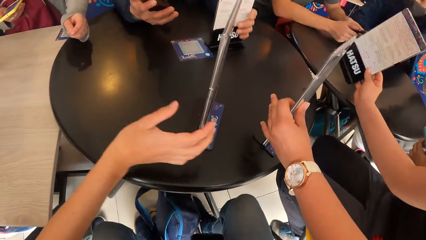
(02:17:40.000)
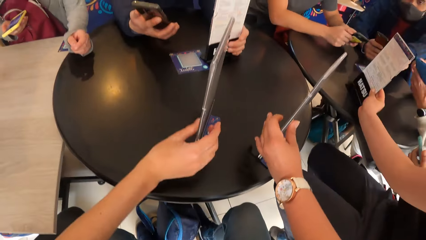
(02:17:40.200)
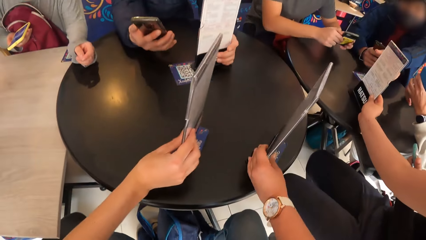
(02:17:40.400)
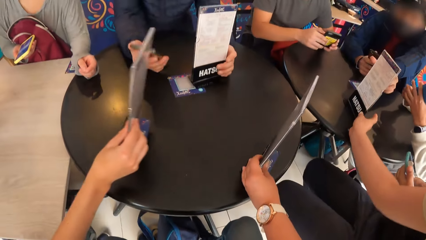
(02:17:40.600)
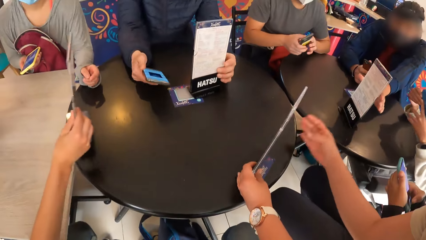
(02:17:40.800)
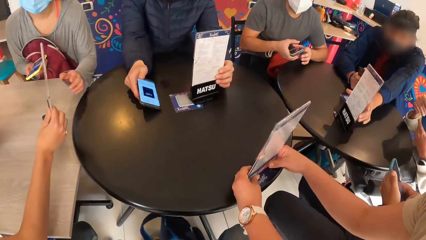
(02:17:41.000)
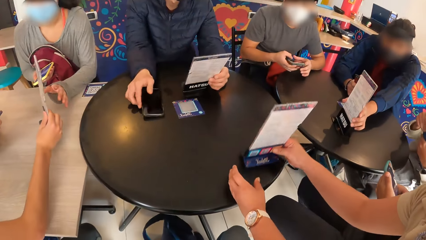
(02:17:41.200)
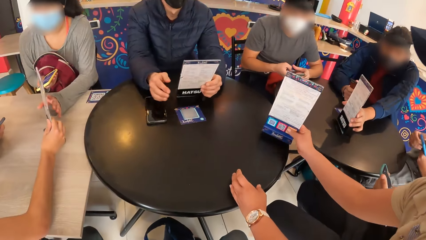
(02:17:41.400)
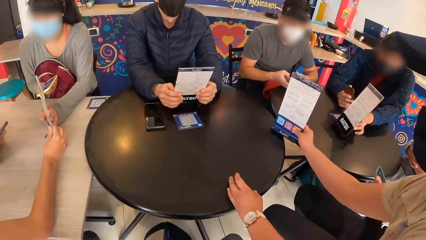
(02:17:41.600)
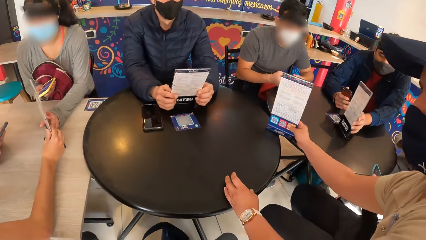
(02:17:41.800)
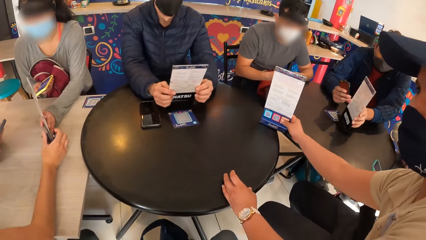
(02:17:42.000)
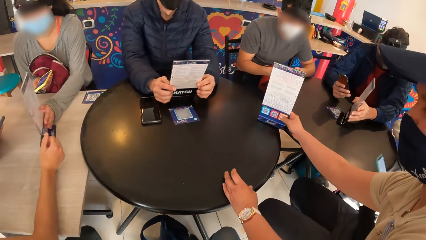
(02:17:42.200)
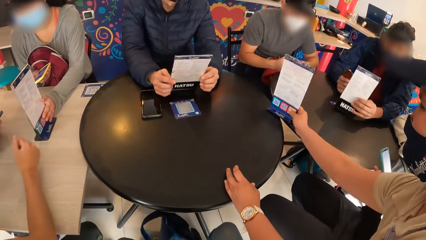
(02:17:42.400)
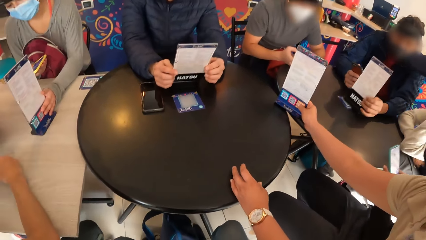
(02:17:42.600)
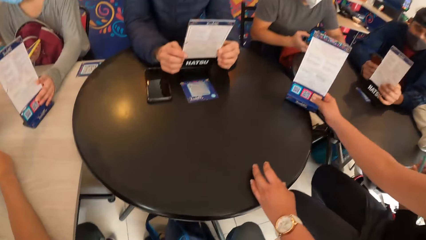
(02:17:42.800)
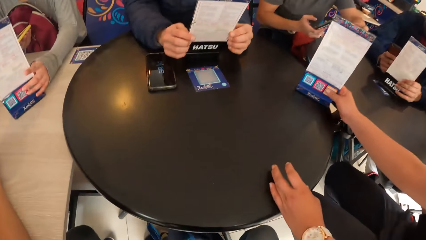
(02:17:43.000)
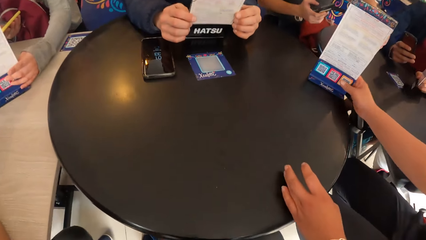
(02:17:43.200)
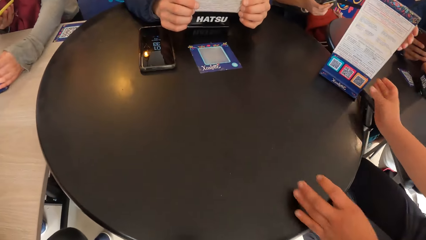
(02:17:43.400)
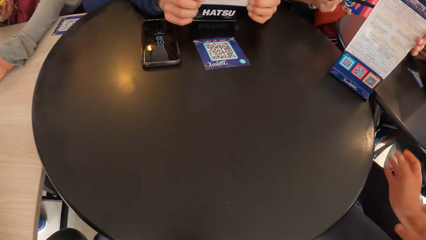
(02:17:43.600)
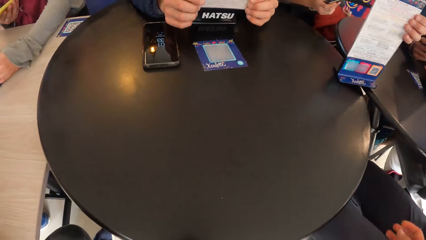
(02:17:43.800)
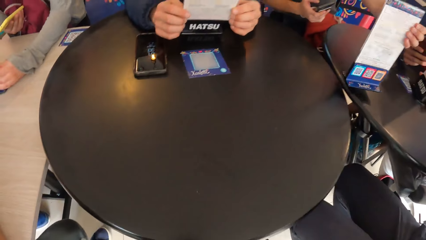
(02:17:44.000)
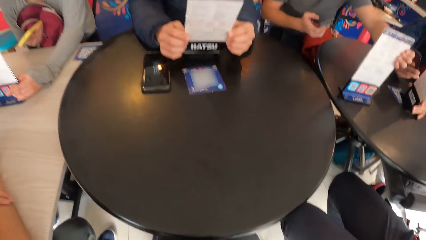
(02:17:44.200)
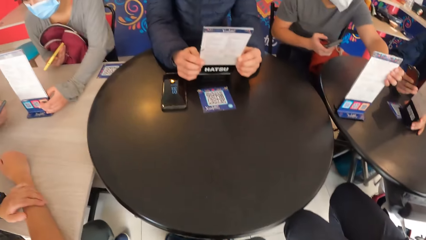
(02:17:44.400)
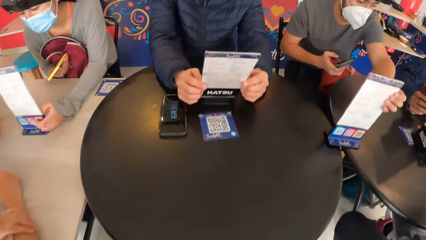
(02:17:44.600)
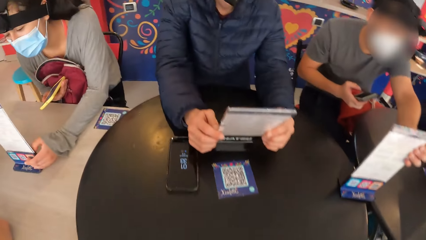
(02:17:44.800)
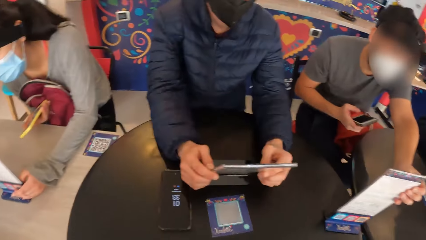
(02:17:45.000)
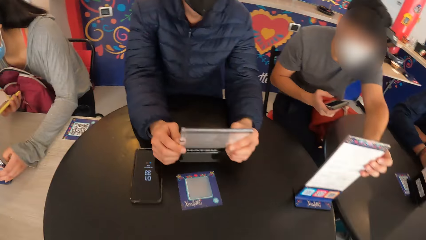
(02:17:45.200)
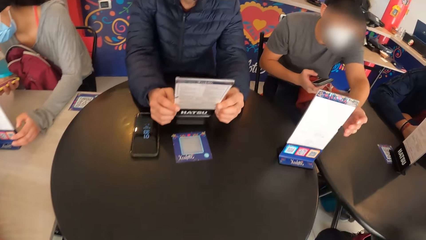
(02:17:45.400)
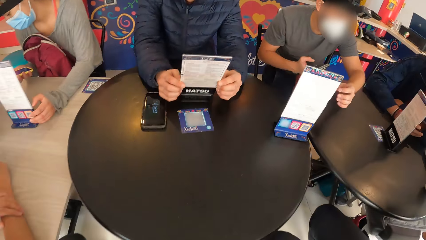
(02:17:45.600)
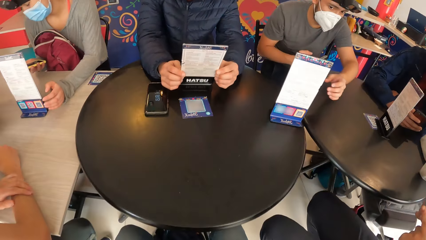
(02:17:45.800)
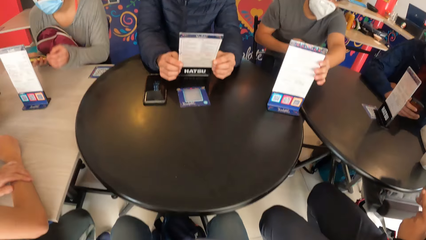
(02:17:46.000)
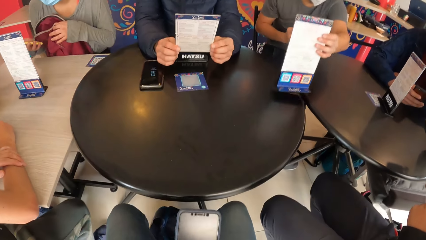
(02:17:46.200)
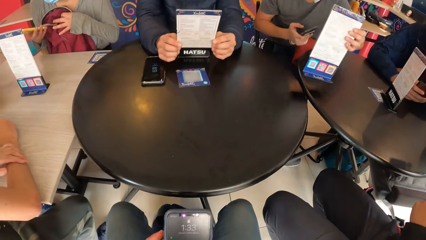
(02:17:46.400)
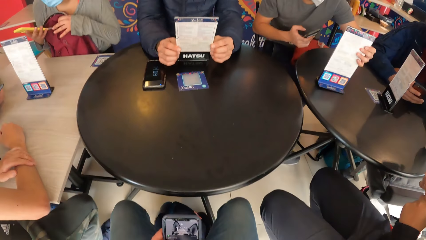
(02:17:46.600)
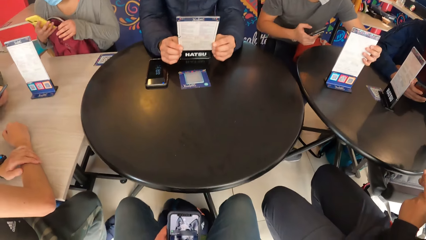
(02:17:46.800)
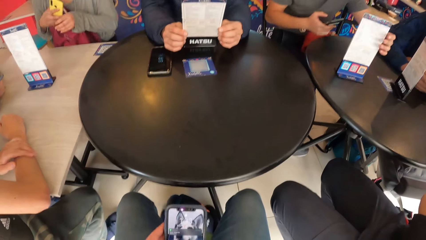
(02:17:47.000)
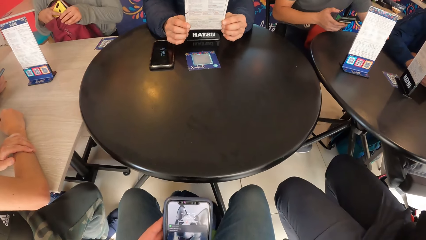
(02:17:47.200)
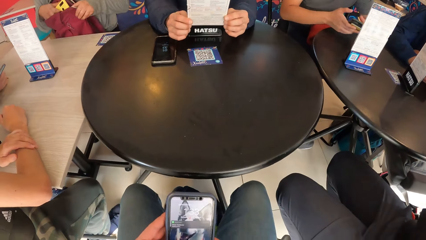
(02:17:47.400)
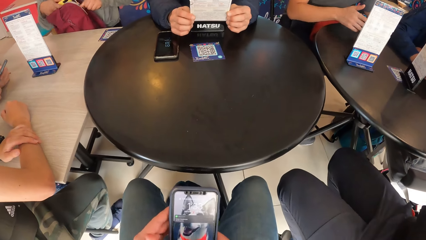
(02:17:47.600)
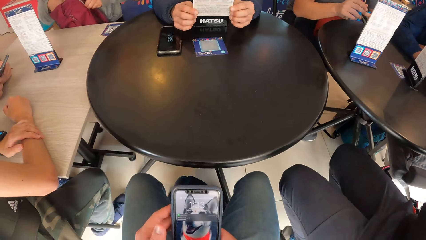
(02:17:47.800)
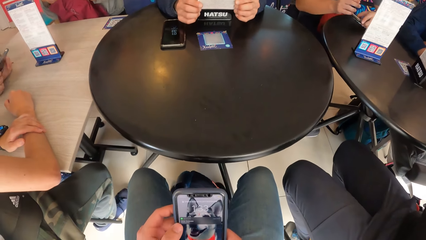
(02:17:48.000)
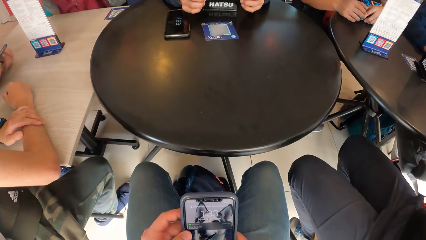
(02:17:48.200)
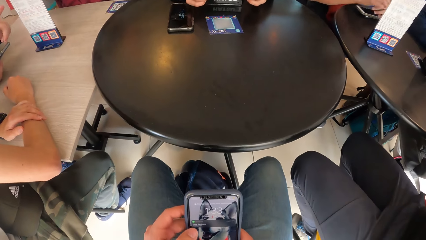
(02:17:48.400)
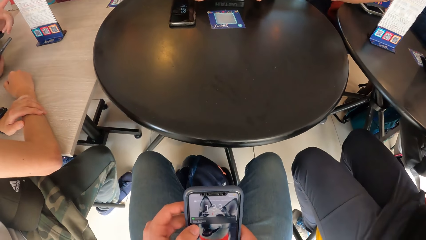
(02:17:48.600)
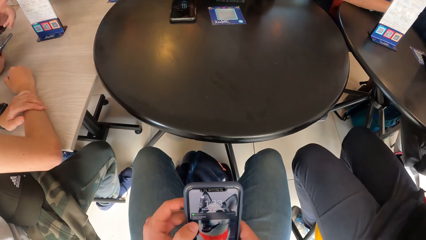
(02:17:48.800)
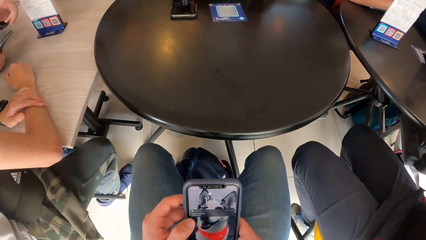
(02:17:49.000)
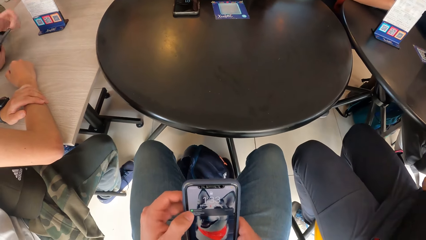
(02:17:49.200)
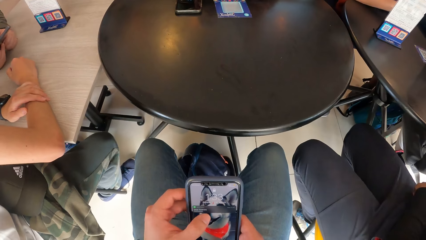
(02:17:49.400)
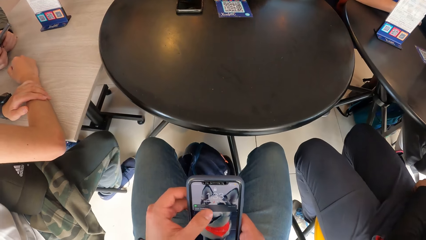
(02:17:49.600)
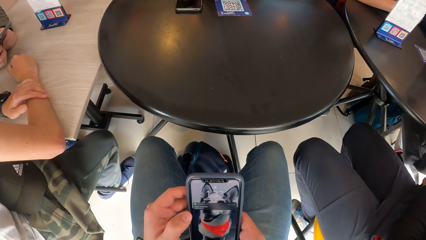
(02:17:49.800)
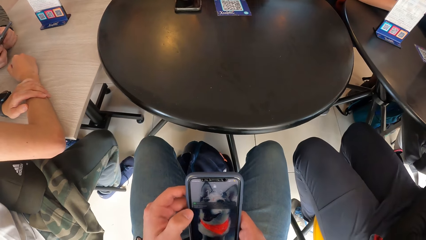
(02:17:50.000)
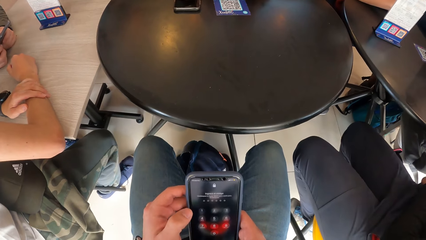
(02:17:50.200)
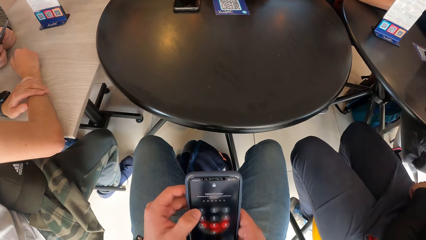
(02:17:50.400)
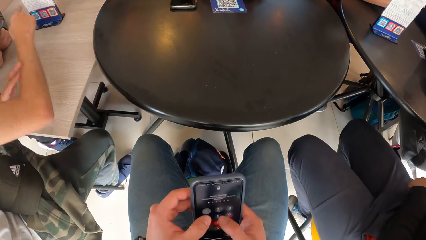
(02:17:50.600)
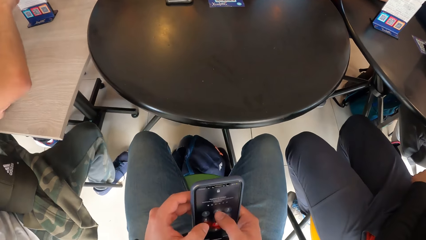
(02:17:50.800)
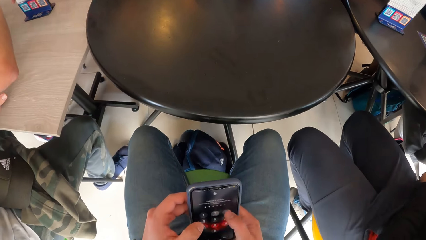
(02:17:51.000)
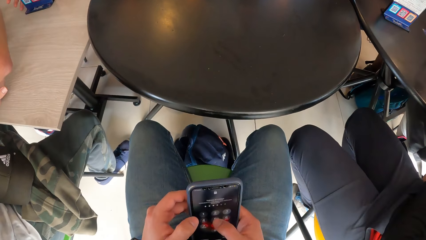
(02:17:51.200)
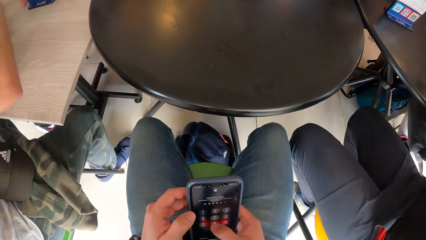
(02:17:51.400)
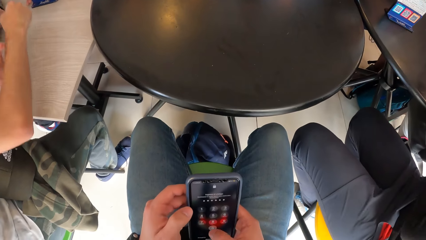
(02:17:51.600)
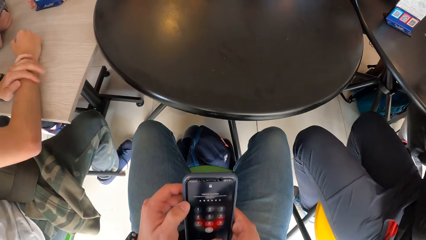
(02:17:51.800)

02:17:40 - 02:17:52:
The man takes a menu on the table with his left hand. Another man takes a menu on the table with his left hand. A third man takes a menu on the table with his left hand. The woman presses a phone with both hands. The camera wearer presses his mobile phone with both hands.

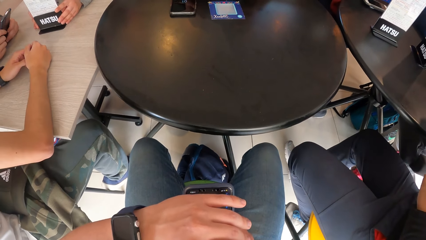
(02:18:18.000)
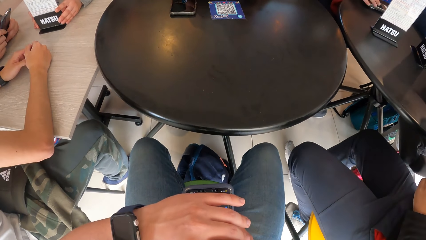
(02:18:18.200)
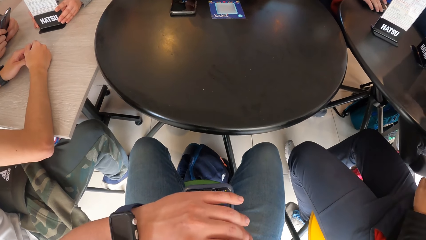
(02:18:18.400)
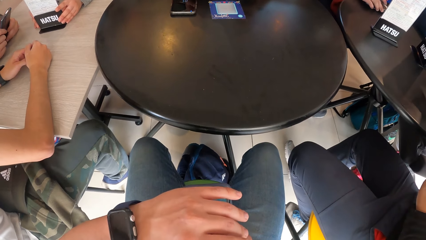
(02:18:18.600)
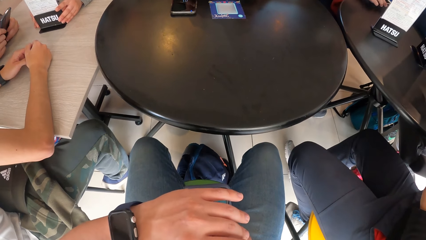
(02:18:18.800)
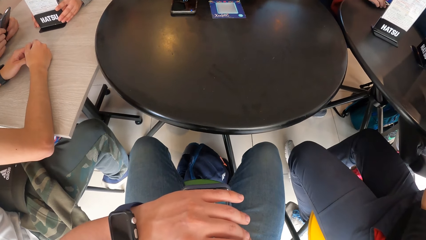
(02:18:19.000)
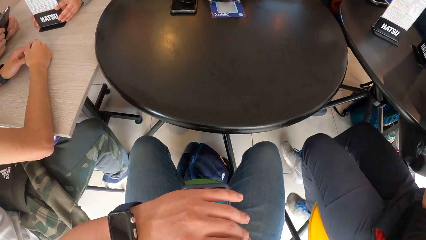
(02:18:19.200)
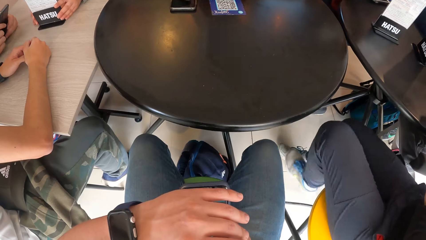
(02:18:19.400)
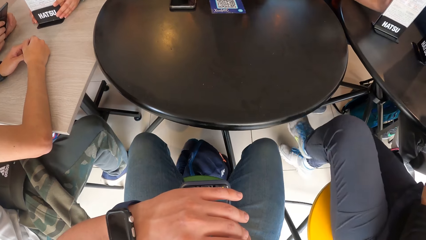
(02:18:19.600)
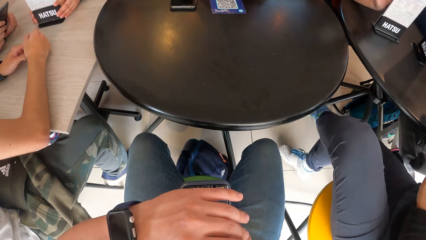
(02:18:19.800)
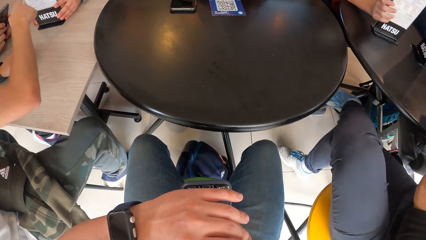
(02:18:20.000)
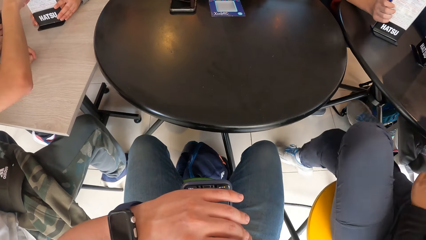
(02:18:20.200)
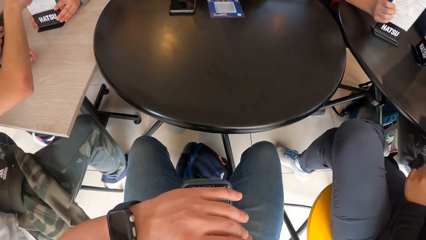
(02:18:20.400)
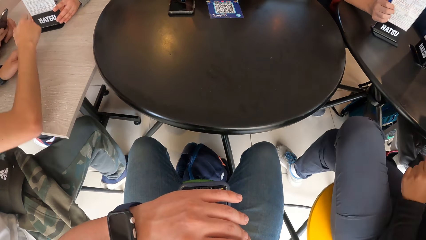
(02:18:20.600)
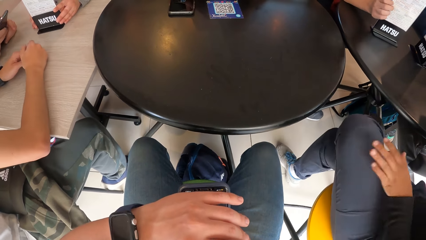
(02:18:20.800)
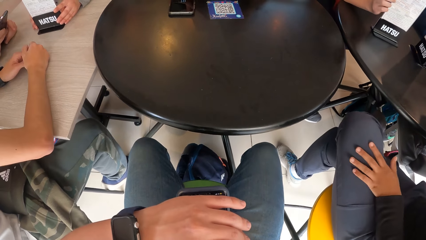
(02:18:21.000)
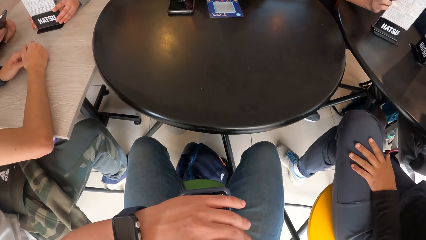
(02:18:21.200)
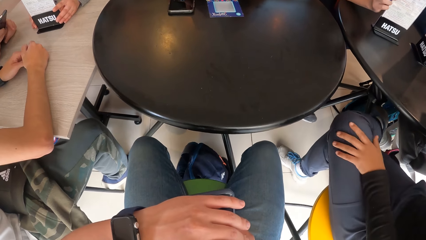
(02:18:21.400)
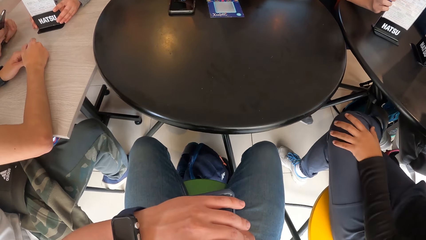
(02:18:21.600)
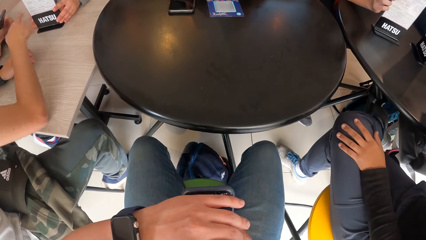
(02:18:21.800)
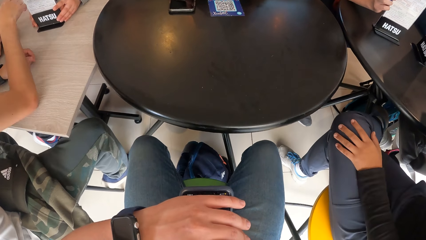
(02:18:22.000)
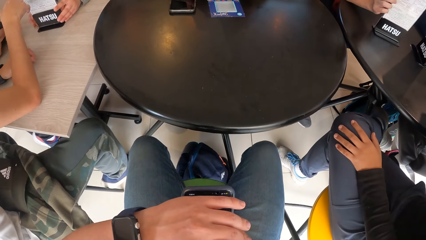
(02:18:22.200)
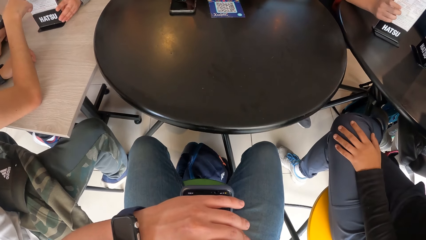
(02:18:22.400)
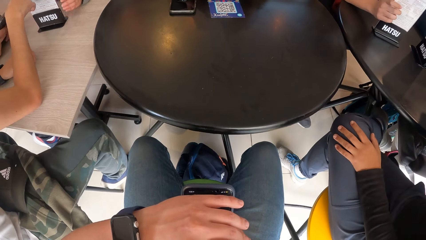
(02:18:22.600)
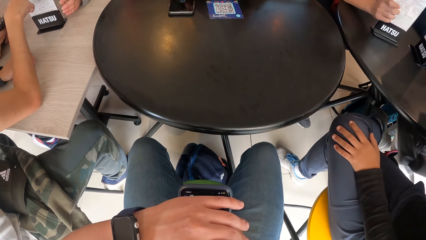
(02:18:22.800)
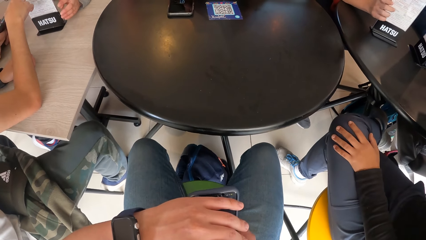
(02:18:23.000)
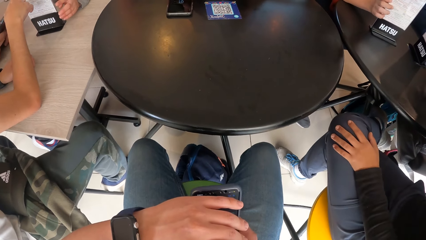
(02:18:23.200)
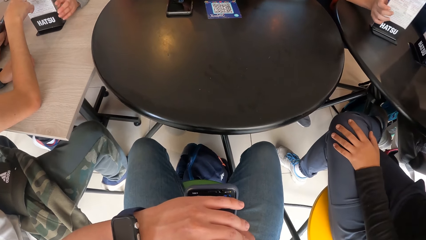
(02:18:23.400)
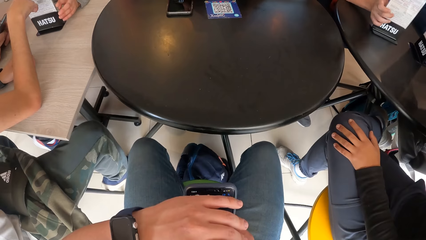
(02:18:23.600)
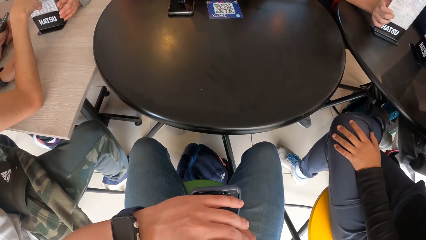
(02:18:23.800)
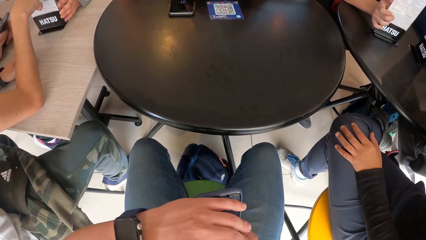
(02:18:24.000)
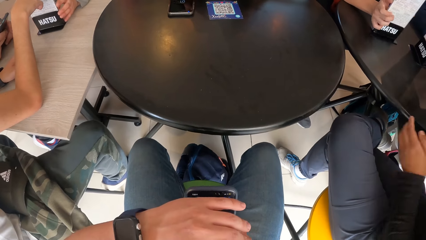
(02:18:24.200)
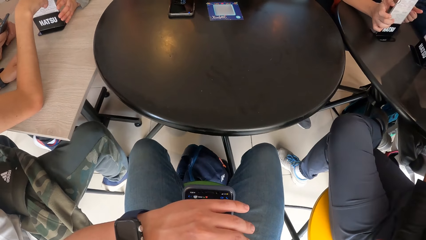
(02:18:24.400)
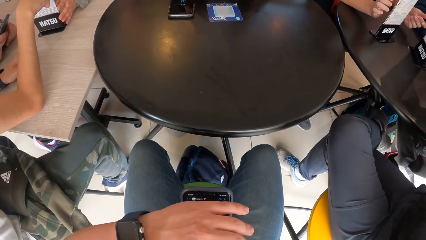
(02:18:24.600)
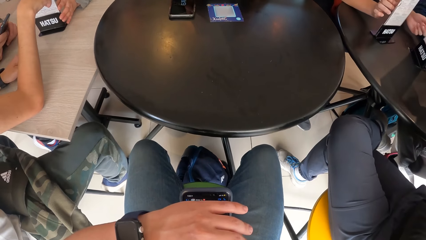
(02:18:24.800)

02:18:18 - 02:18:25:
The woman places her left leg on her right leg.
